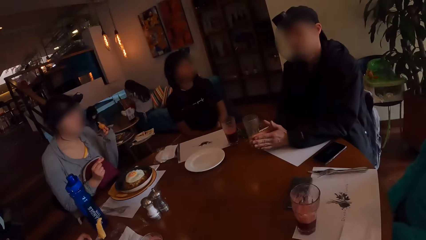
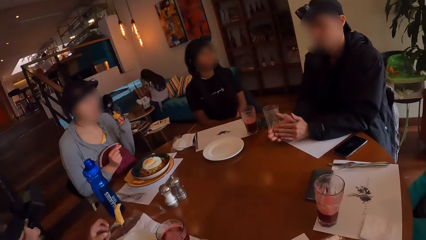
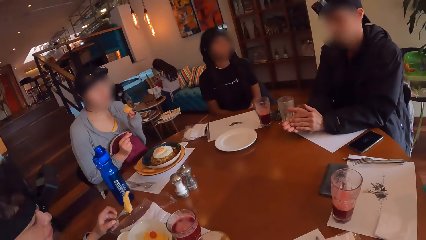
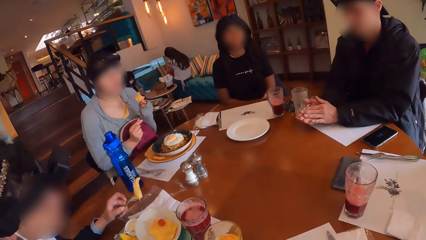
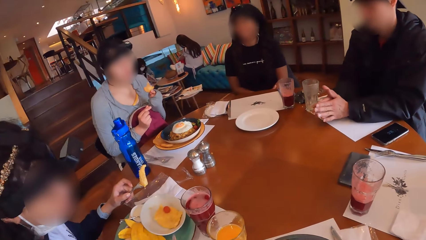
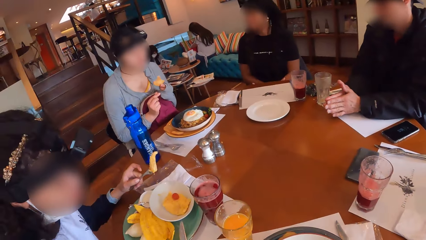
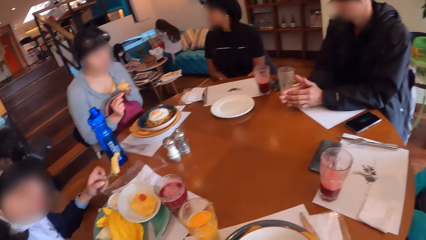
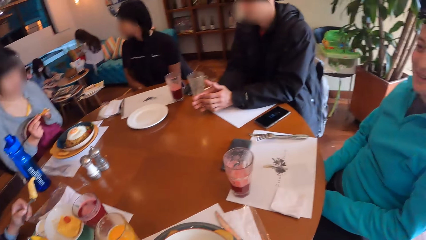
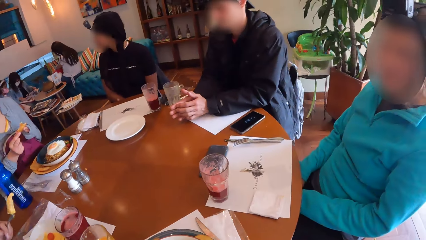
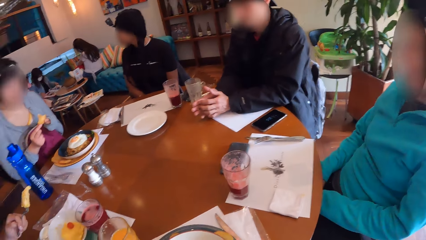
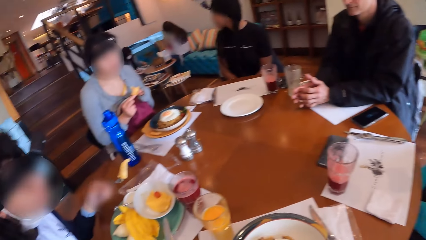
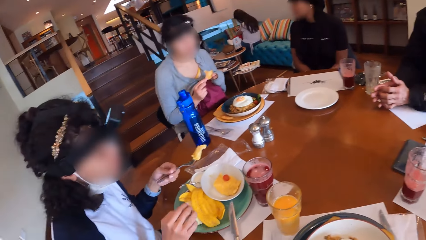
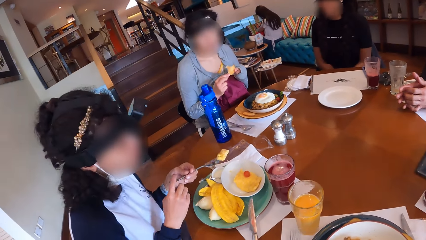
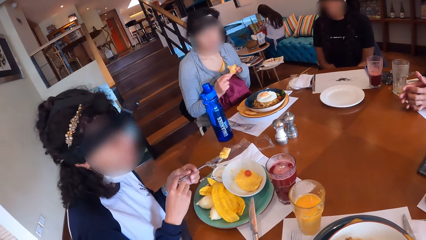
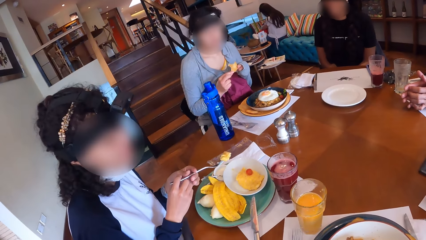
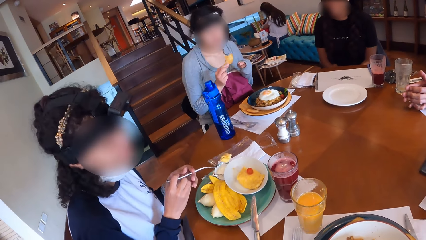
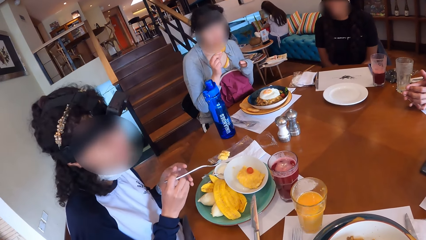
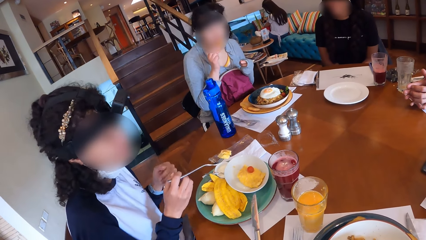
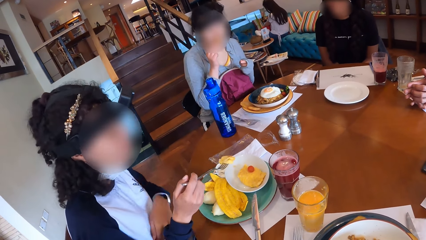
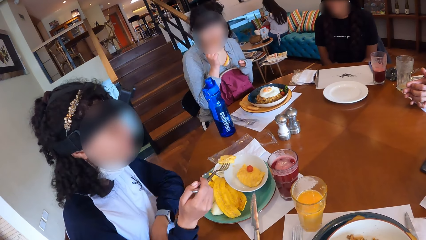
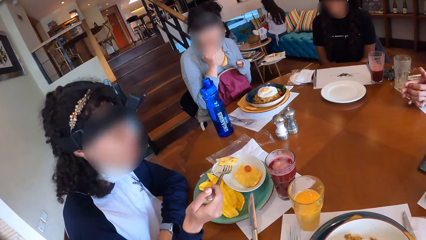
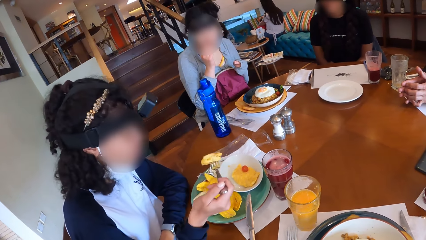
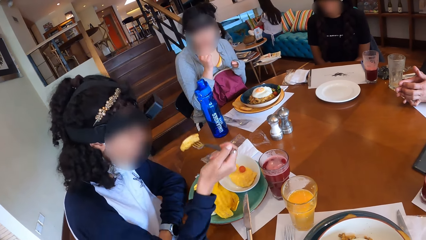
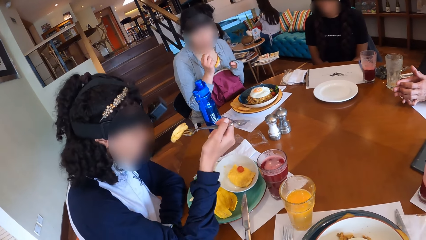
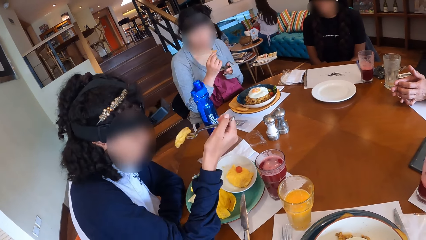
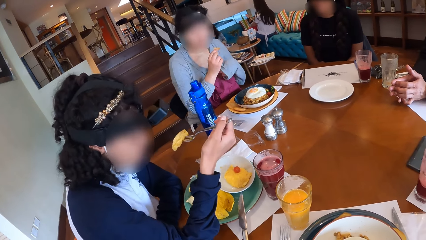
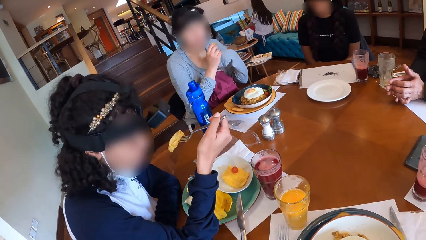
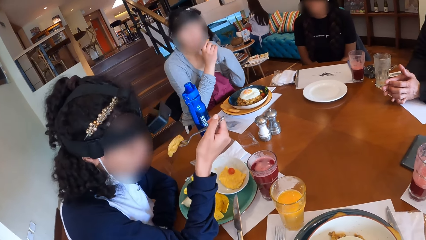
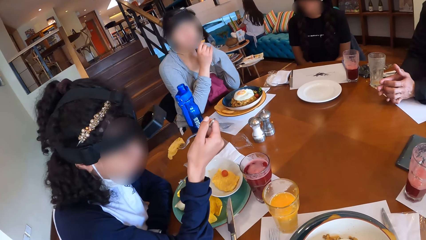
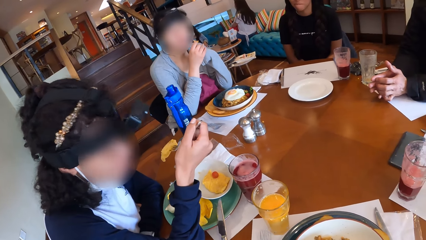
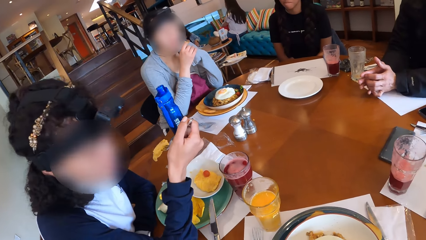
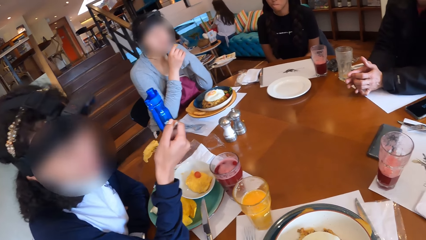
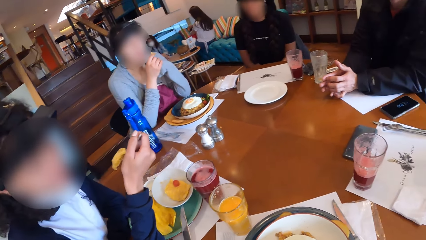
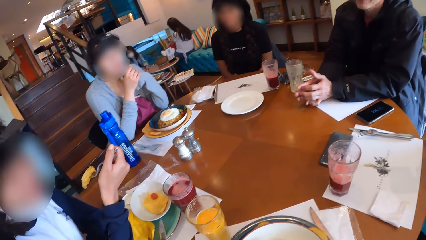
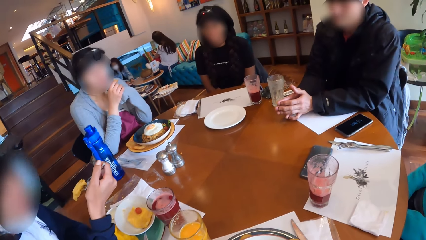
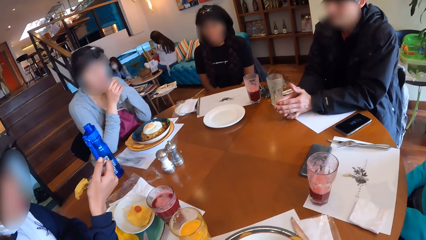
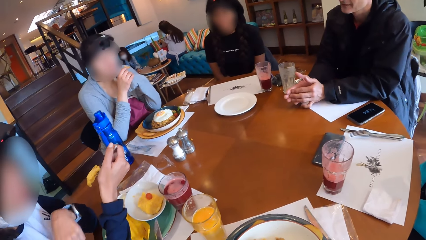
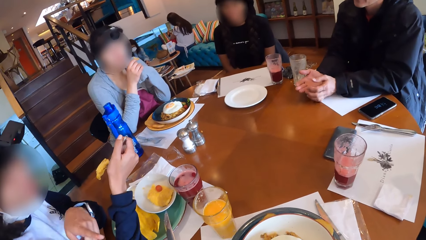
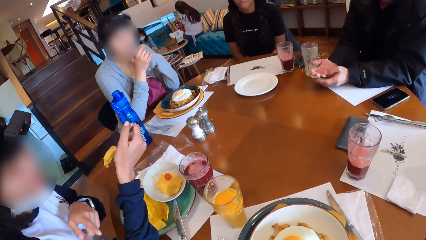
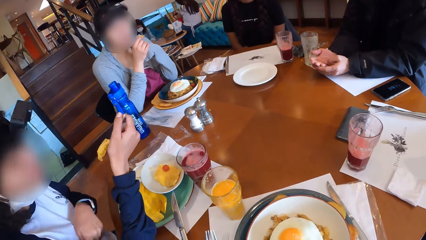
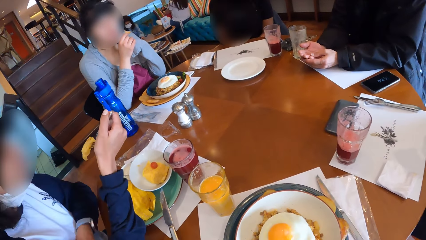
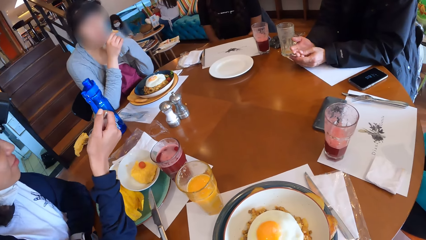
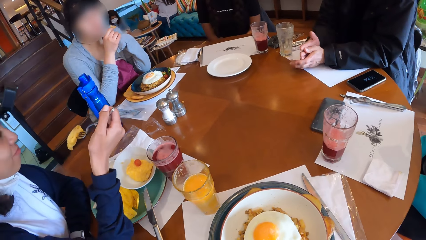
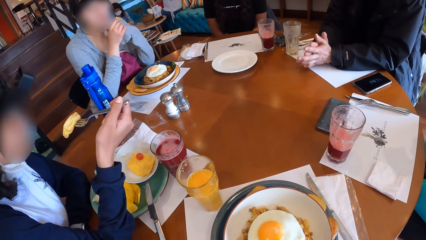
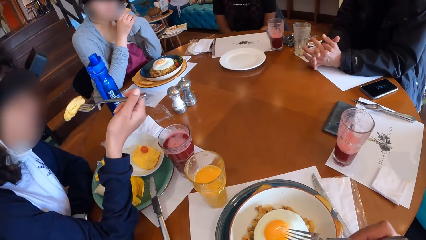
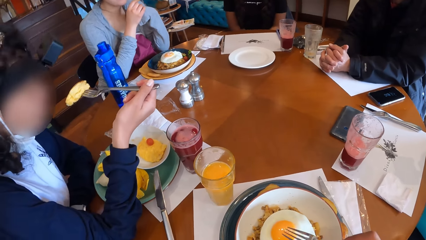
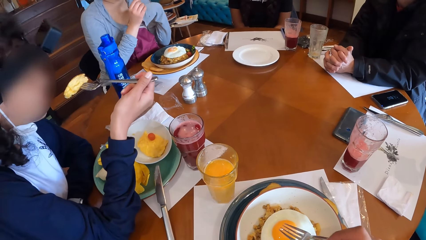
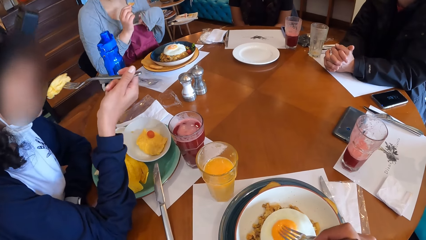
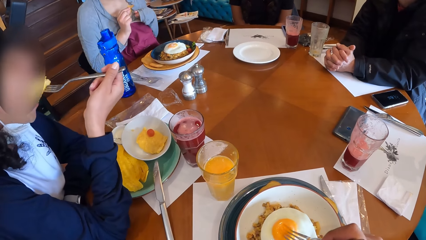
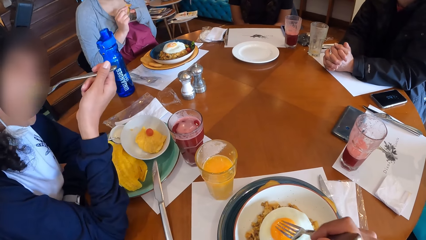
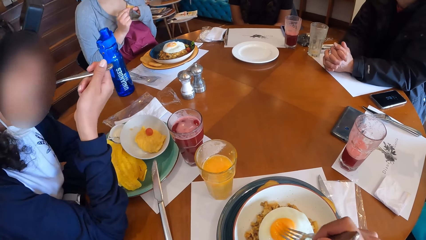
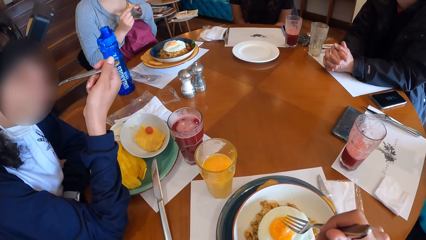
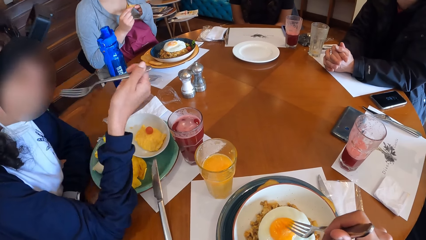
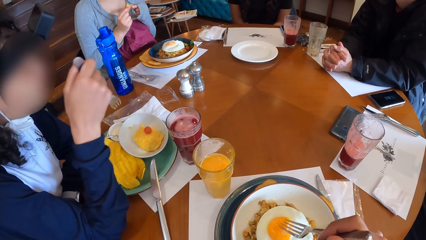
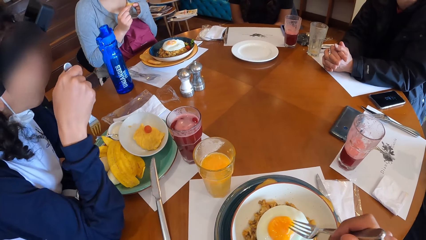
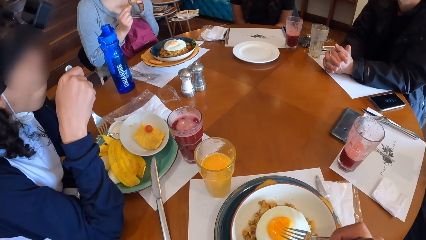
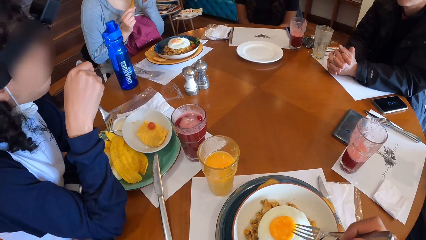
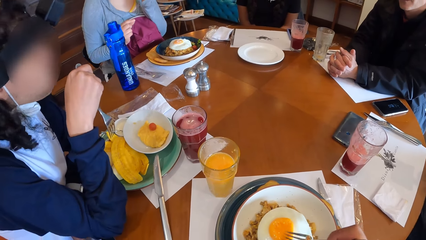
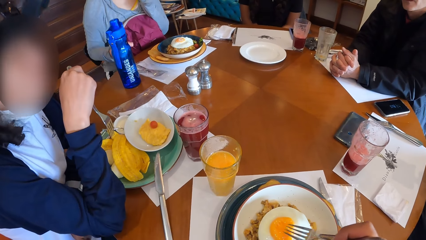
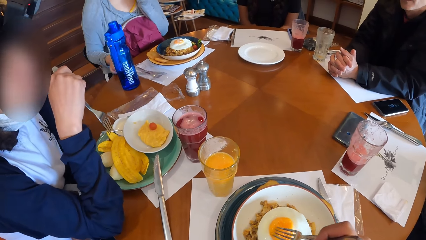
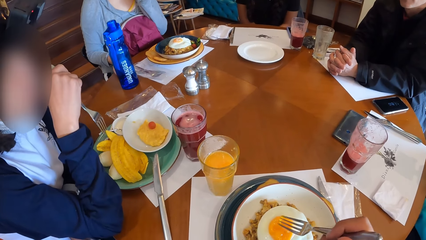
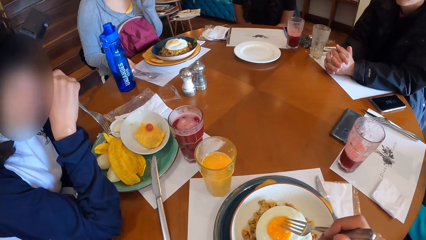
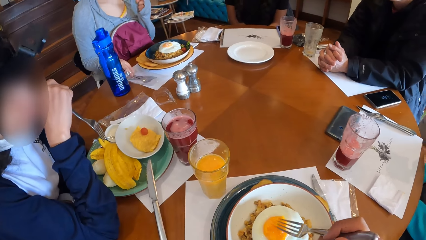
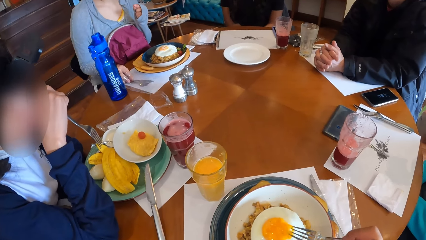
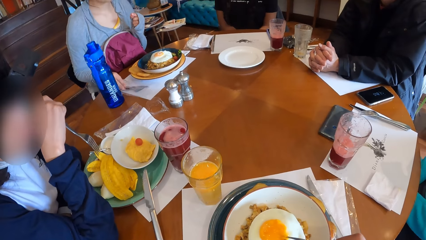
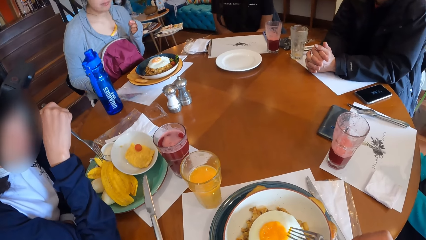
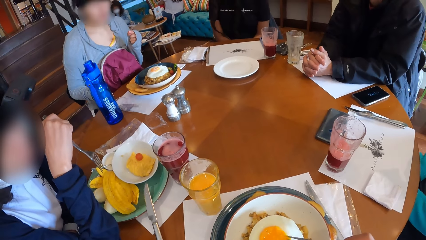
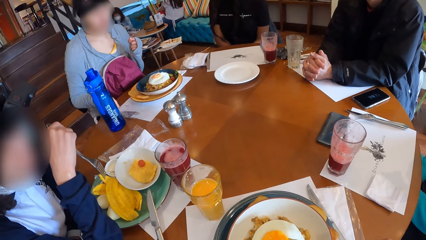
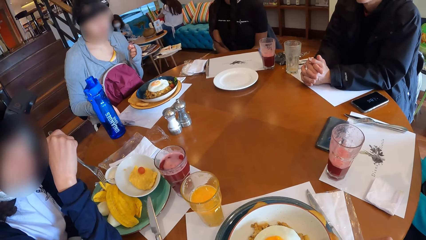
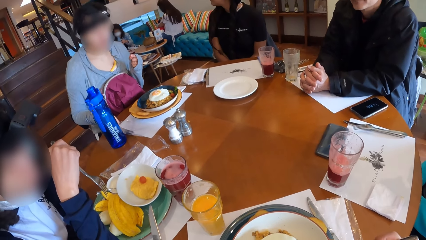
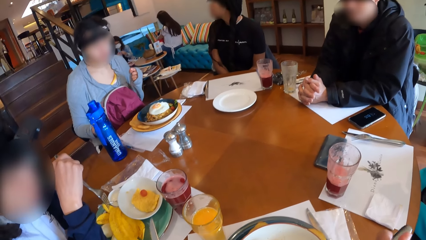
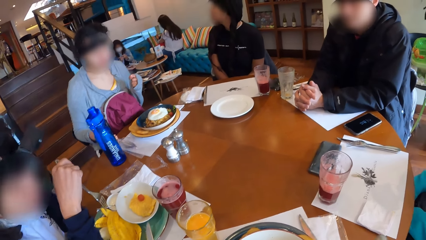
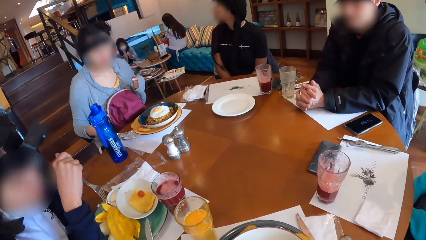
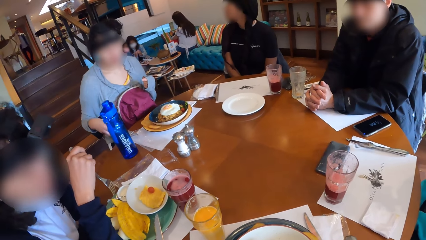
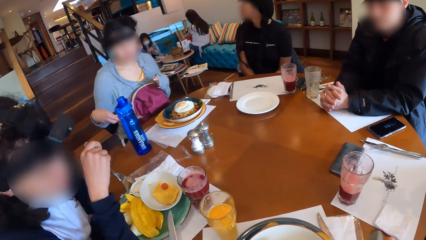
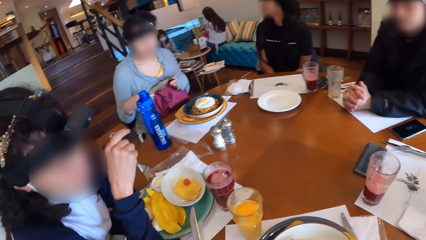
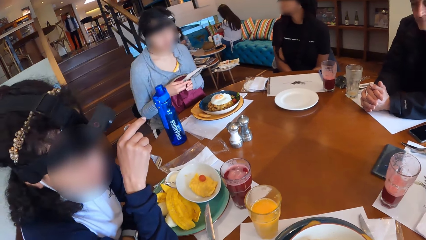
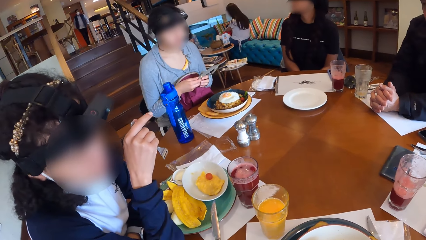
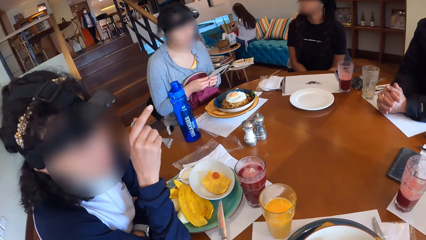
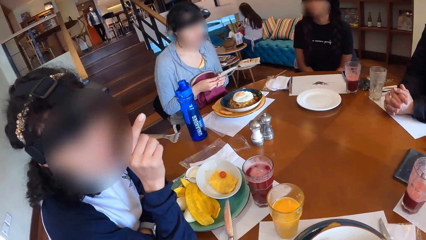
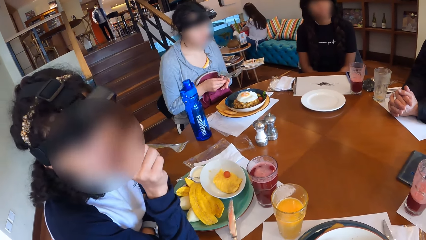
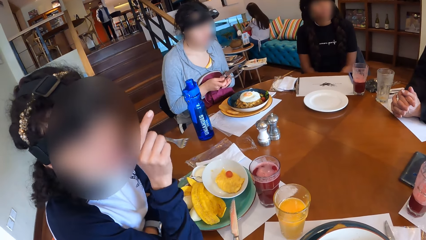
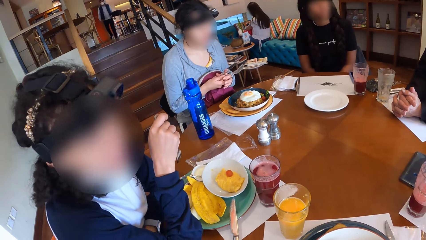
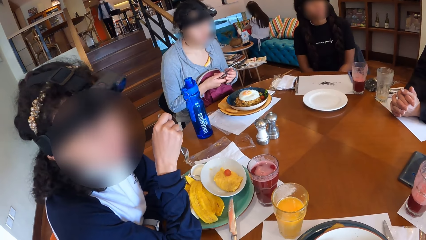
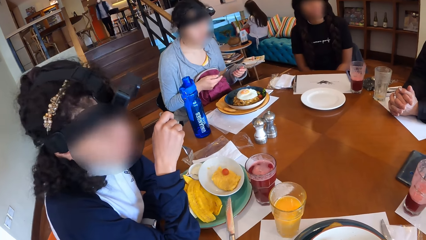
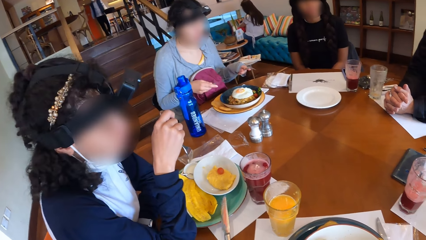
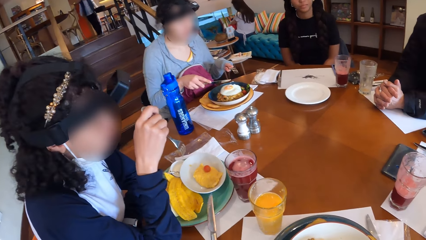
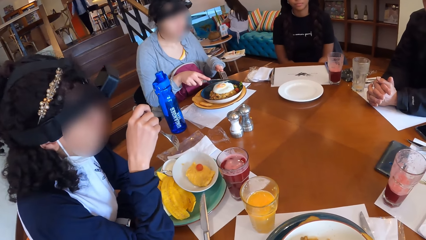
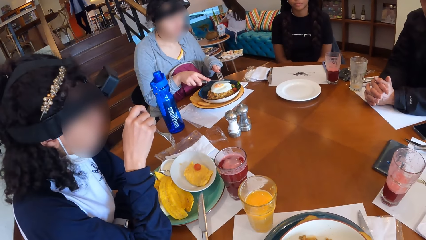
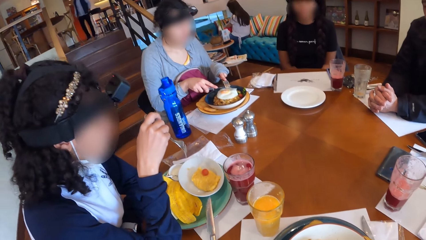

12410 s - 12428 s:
The woman passes the fork to her right hand from her left hand. The other woman eats the tempura with her right hand. The woman interacts with the camera wearer. The camera wearer touches an omelet with a fork in his right hand. The woman eats the food with the fork in her right hand. The other woman picks up a fork and a knife from the table with her right hand. She passes the fork to her left hand from her right hand.
